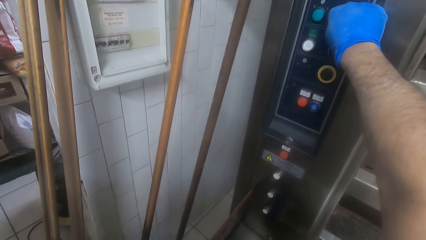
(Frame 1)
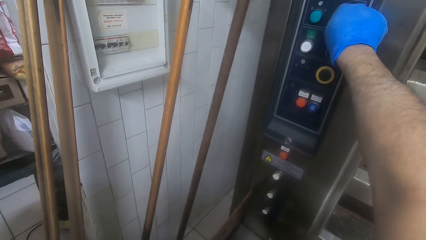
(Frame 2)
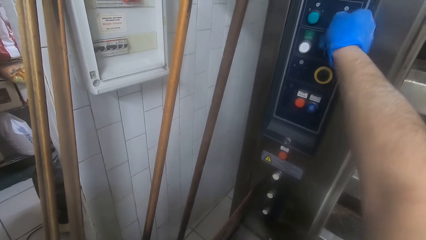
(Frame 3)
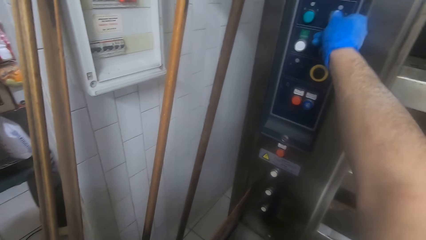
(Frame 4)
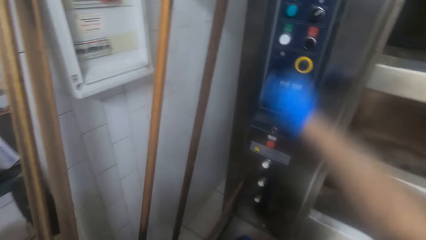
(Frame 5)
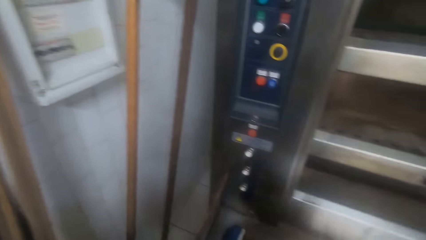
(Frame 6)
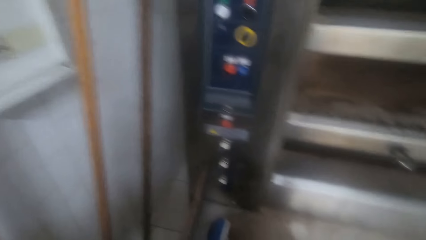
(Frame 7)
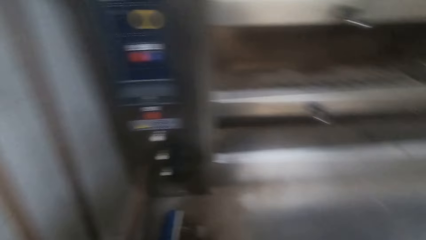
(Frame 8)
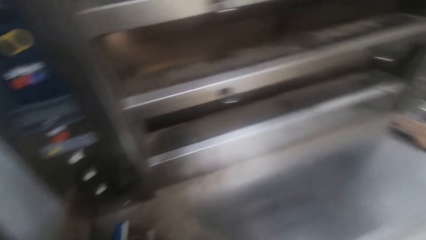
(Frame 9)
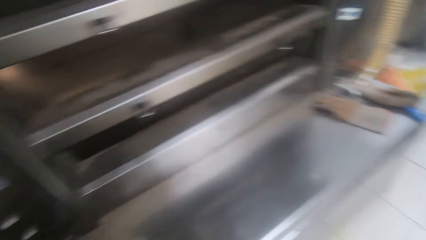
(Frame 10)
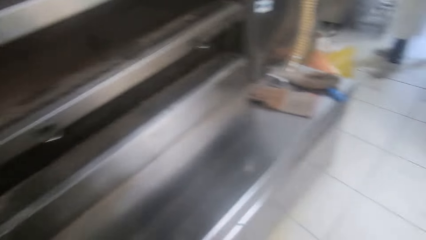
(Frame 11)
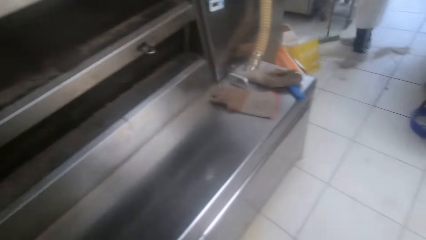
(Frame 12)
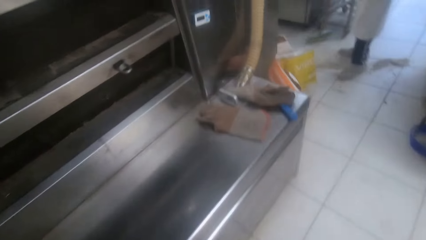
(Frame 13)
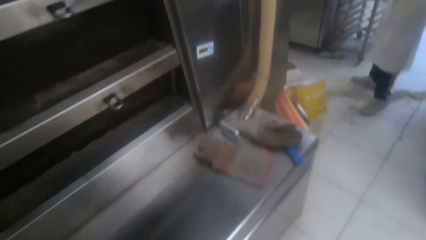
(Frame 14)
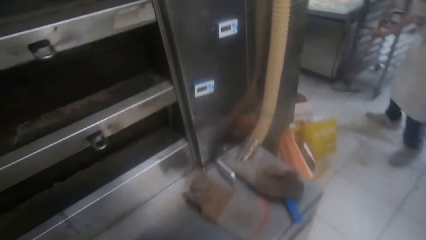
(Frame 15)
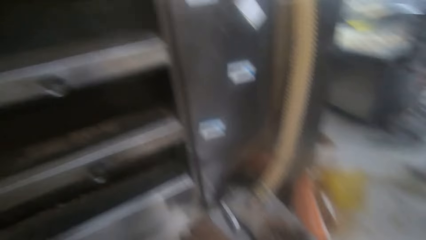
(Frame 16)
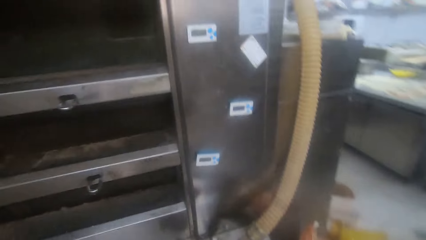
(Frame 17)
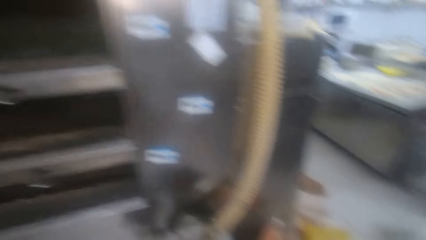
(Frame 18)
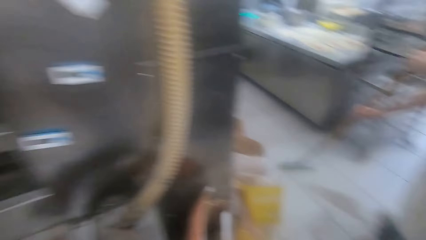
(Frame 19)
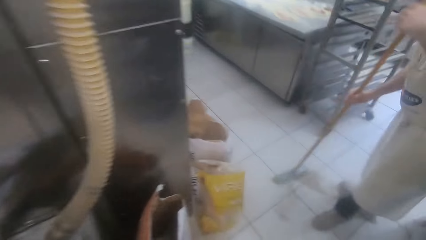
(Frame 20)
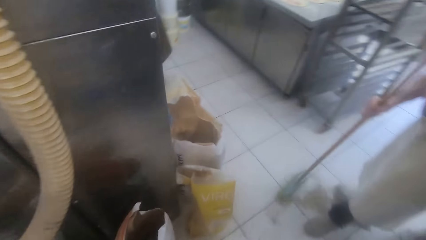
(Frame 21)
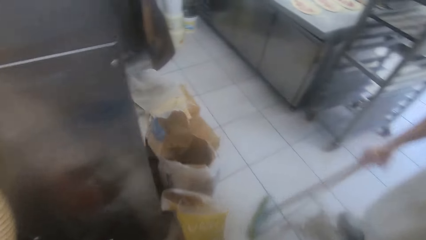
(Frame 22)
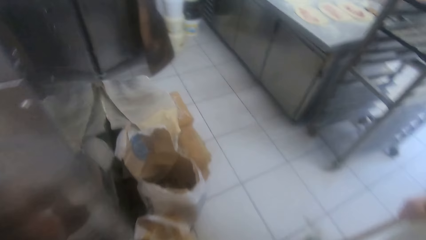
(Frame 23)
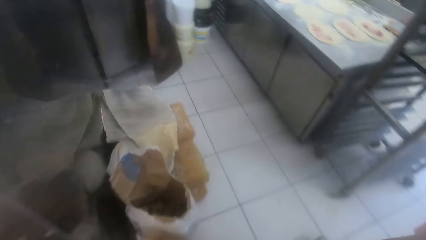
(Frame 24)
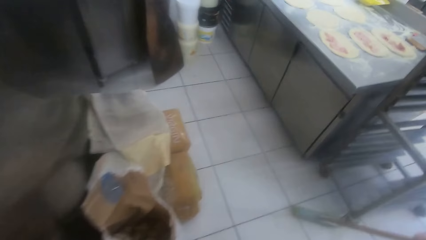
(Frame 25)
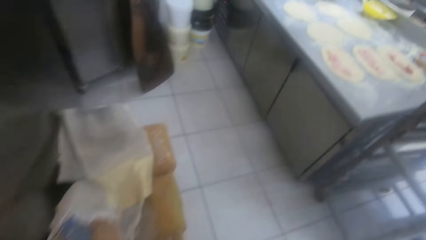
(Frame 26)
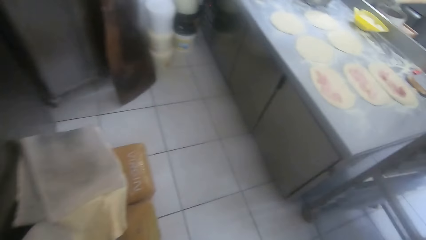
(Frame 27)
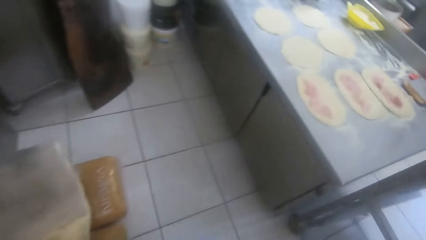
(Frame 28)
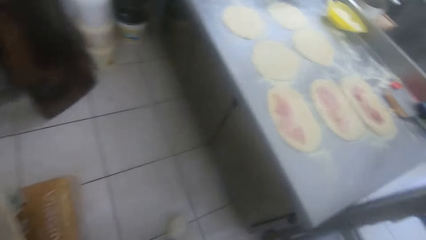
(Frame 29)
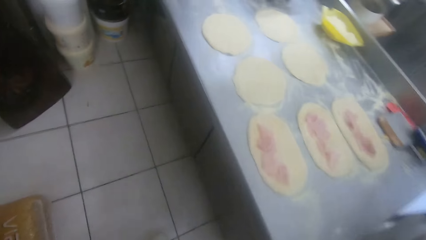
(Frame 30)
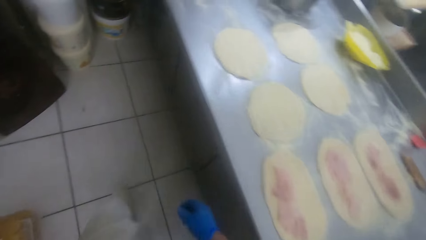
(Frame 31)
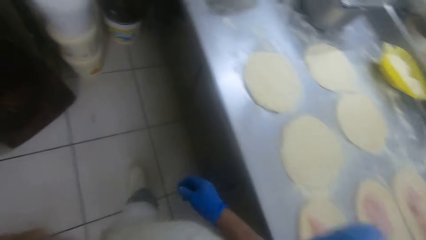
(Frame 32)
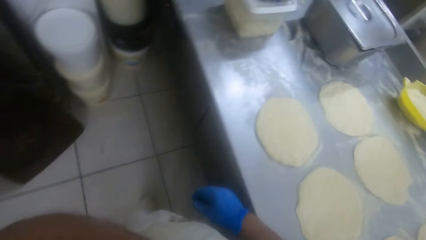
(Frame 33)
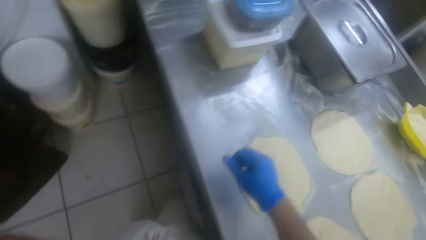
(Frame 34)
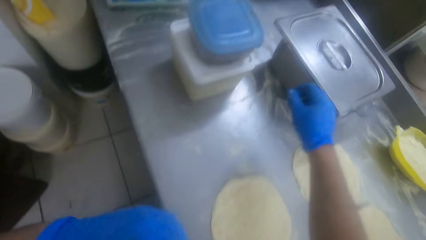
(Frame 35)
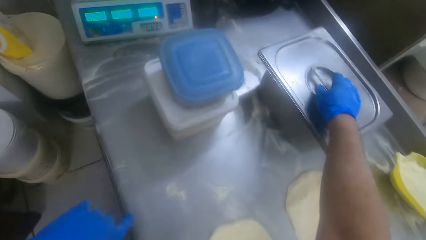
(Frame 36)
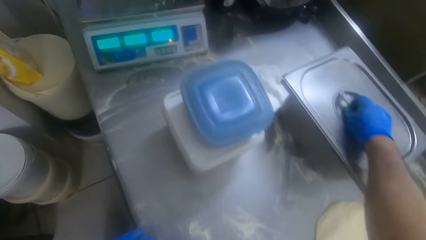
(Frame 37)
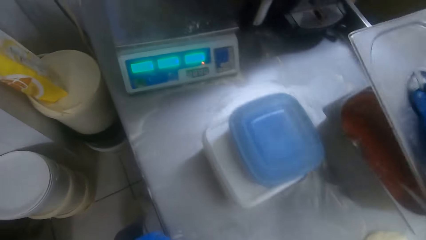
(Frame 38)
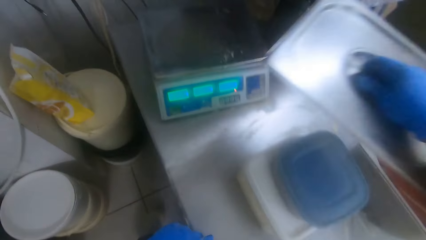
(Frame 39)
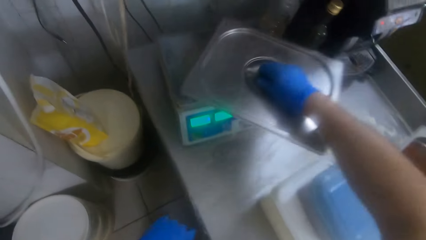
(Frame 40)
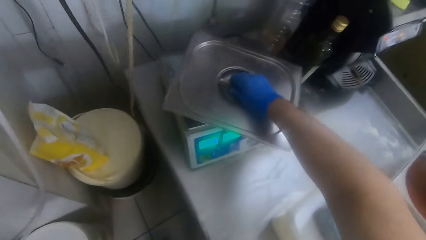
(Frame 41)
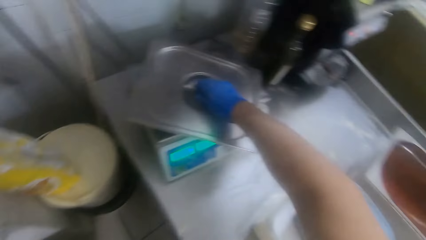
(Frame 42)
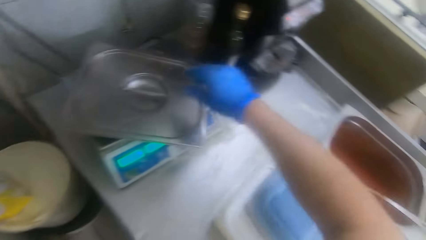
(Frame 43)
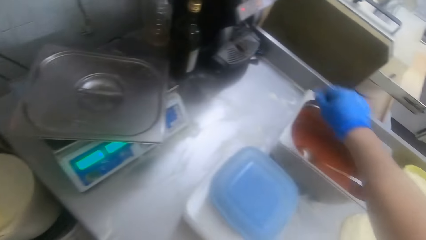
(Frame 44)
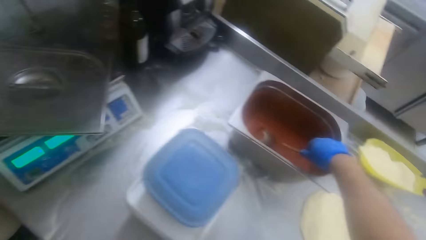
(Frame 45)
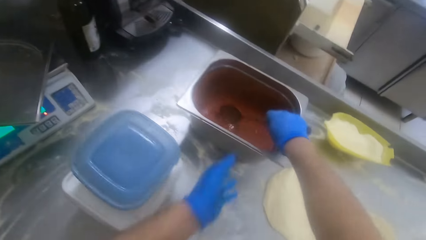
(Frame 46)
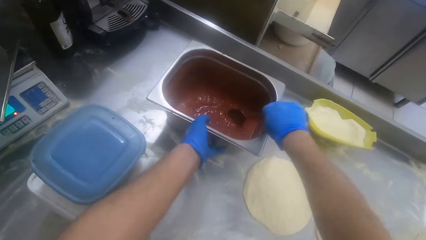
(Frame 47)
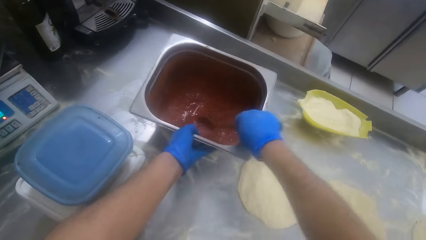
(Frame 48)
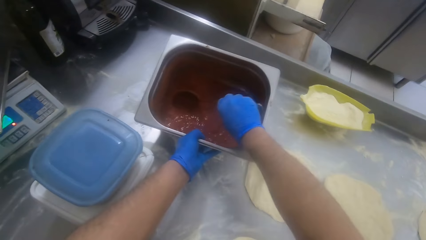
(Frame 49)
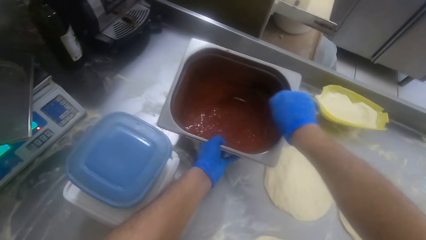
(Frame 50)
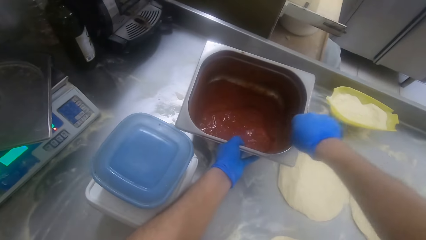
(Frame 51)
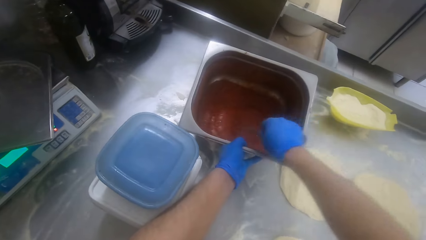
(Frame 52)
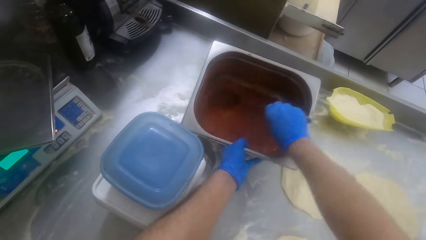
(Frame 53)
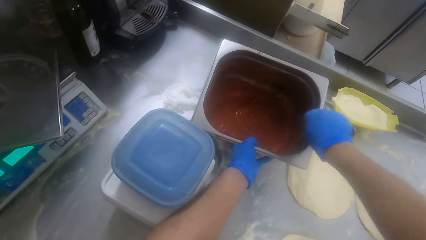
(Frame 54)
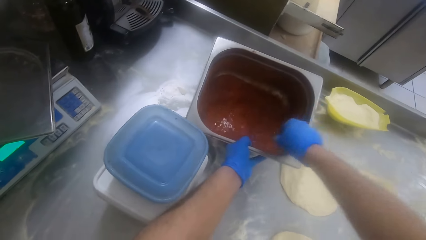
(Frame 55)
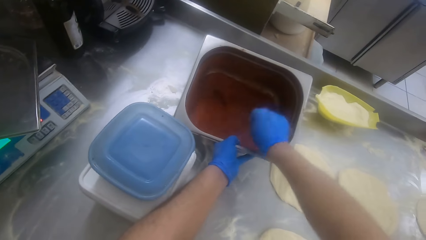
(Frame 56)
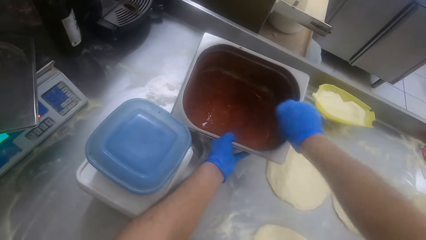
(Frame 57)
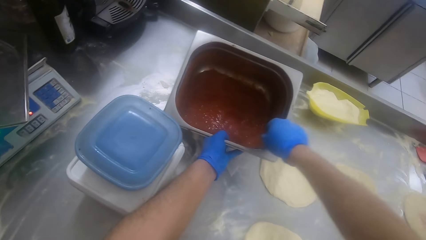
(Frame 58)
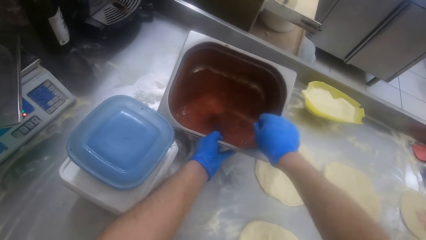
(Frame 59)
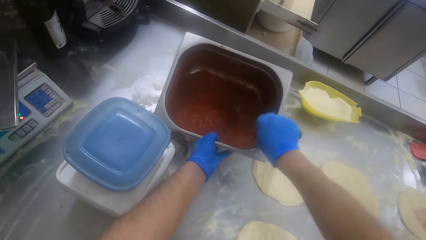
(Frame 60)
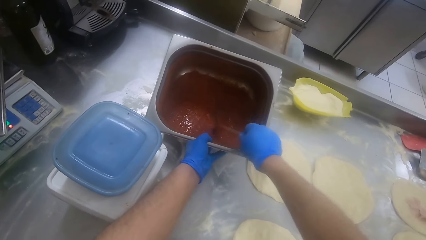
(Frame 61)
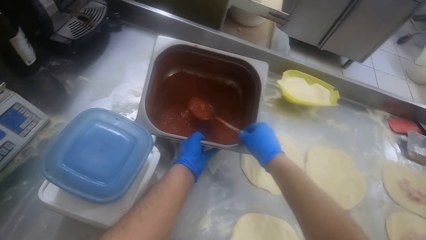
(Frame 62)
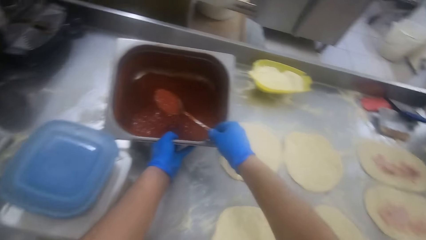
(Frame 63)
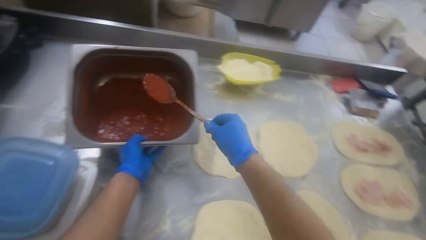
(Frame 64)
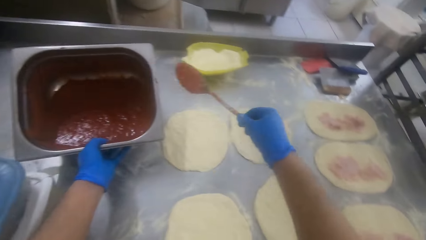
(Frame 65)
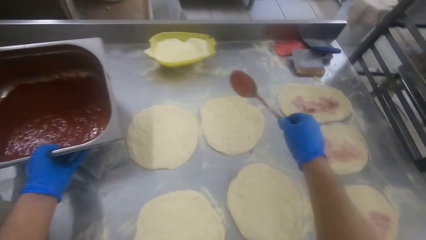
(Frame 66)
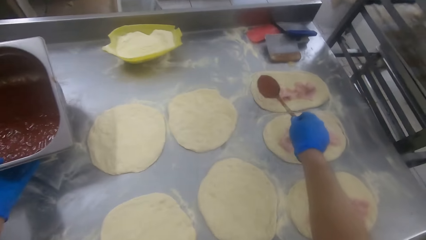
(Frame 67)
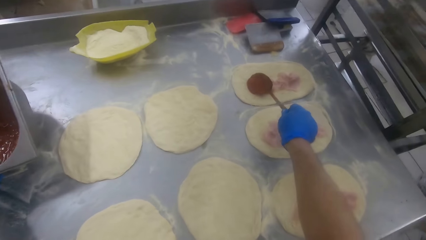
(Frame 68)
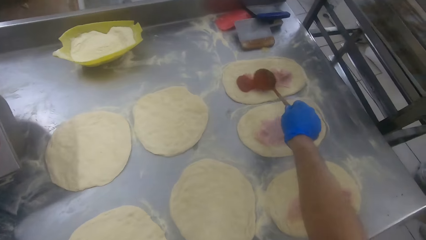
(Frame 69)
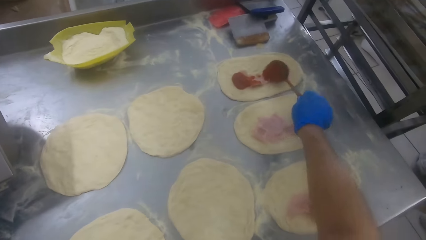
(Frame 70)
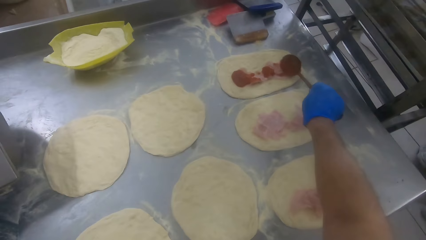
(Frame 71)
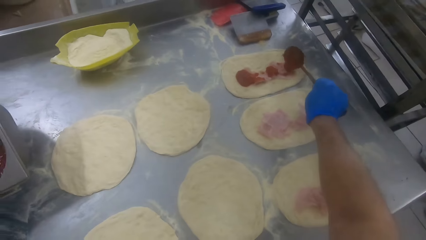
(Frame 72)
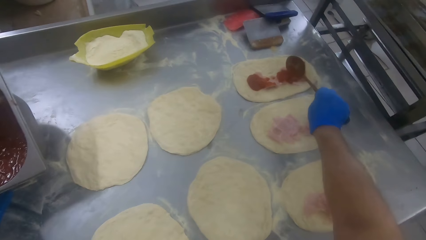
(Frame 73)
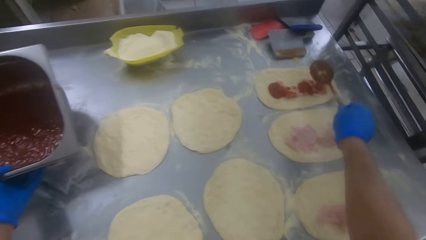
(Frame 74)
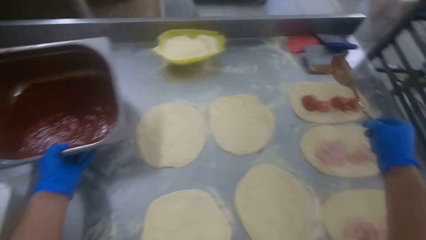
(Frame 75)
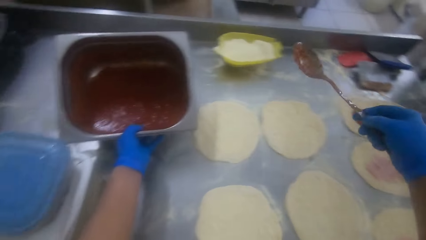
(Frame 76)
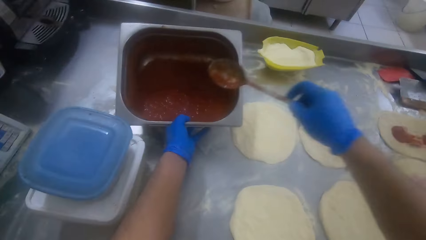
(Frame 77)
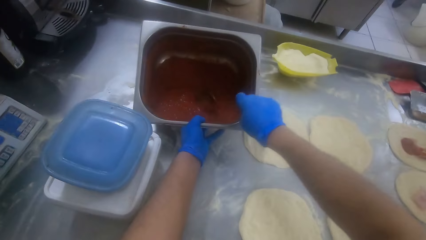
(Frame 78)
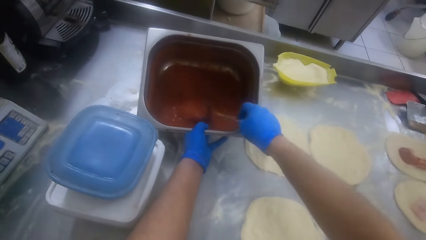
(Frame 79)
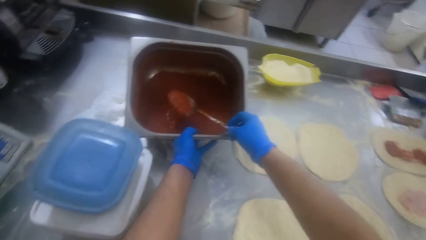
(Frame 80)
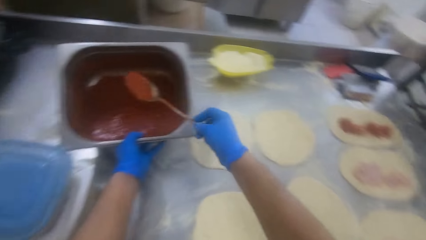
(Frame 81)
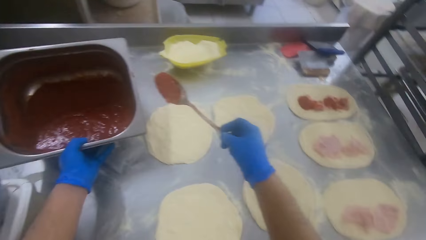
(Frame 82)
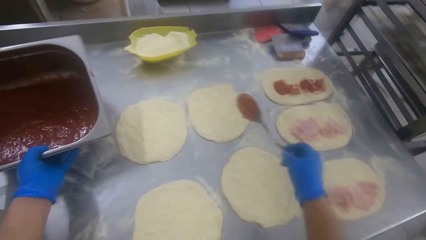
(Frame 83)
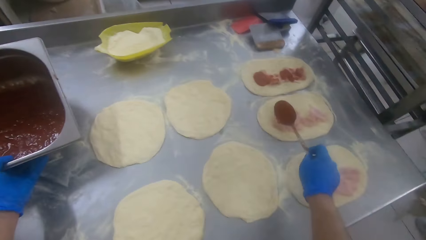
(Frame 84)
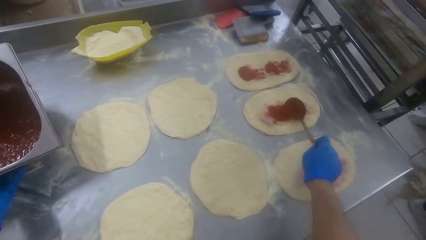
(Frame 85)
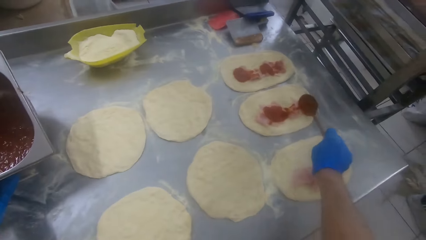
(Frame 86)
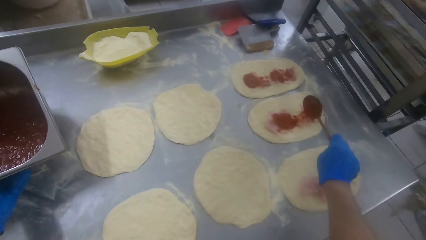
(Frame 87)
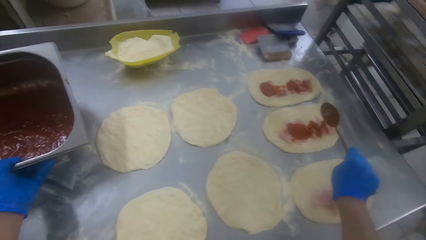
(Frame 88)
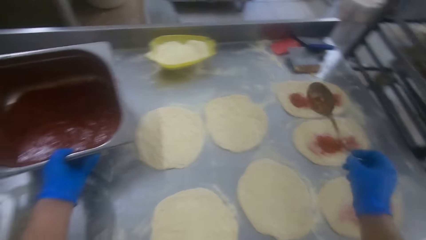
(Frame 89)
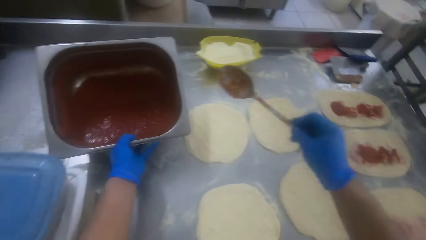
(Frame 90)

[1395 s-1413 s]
The camera wearer turns the machine off. He walks back to the kneading table. The man sweeps the bakery floor. The camera wearer walks around. He opens the lid of the aluminum container on the kneading table with his right hand. He puts the lid of the aluminum container on the electric weighing balance. He picks a spoon in the container with his right hand. He holds the aluminum container with his left hand. He stirs soup in the container with the spoon in his right hand. He scoops the soup from the container with the spoon in his right hand. He pours the soup on a dough on the kneading table with the soup in his right hand. He scoops the soup from the container with the spoon in his right hand. He pours the soup on the dough on the kneading table with the soup in his right hand.
